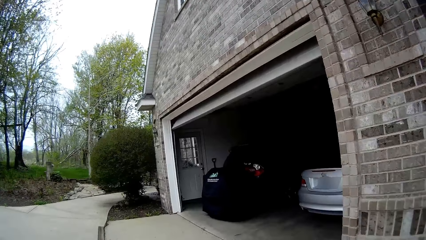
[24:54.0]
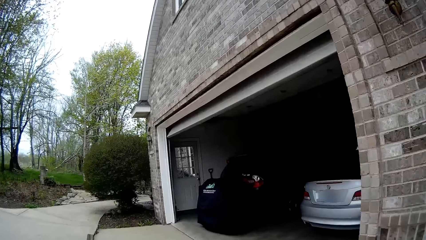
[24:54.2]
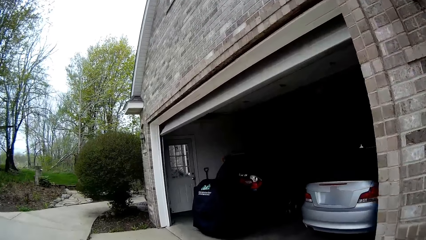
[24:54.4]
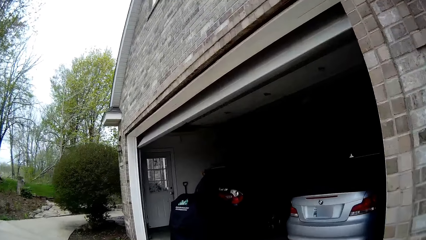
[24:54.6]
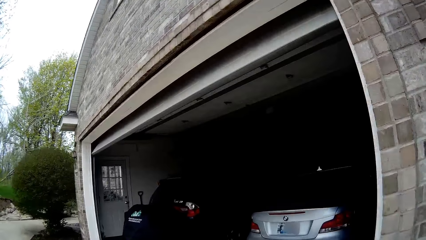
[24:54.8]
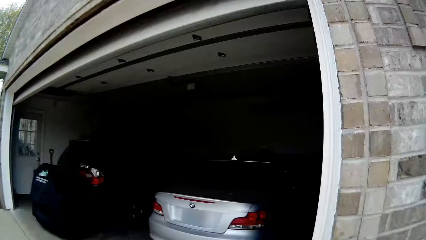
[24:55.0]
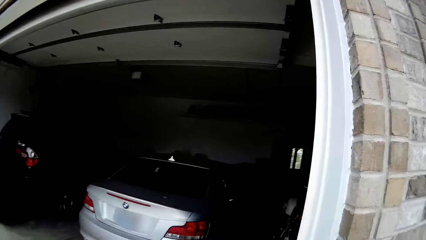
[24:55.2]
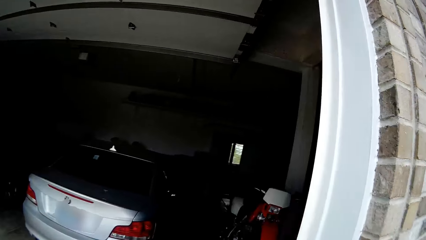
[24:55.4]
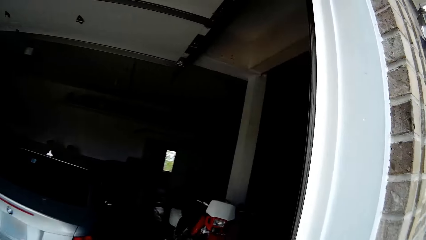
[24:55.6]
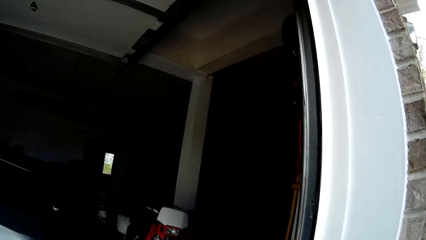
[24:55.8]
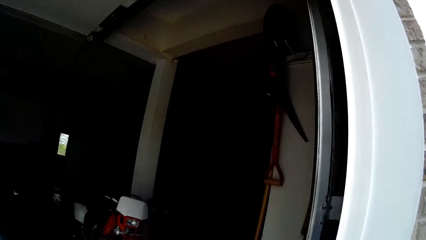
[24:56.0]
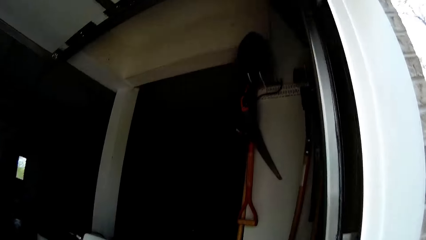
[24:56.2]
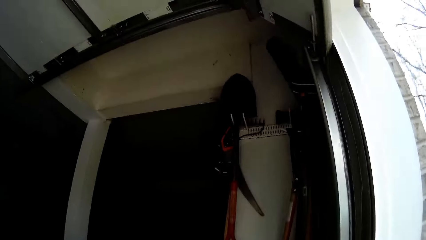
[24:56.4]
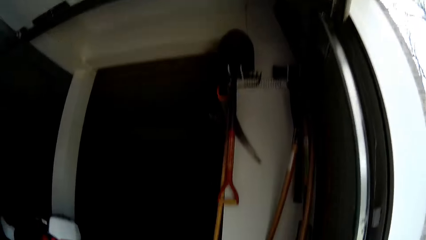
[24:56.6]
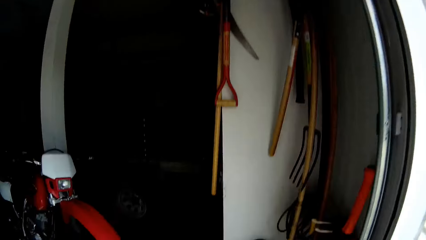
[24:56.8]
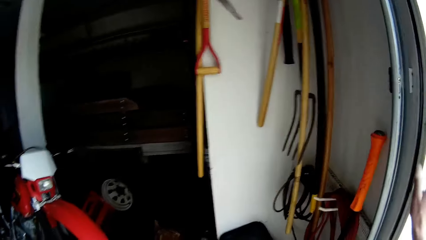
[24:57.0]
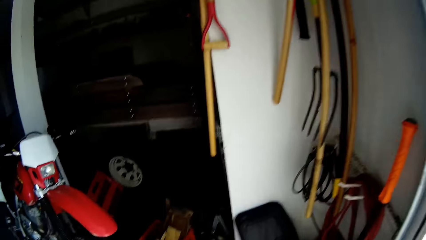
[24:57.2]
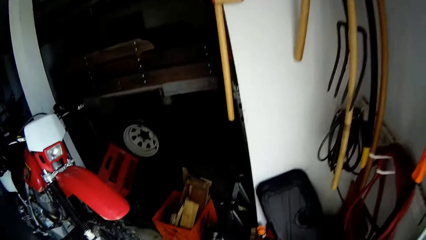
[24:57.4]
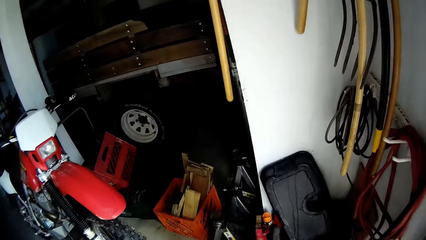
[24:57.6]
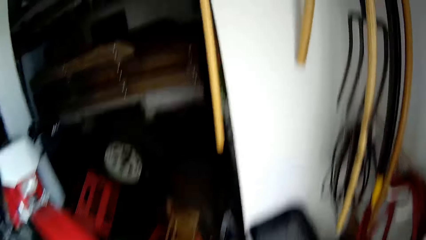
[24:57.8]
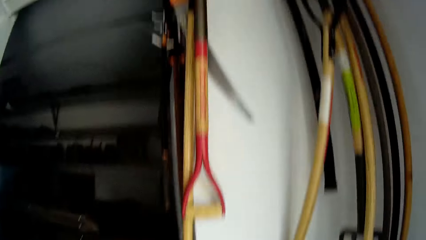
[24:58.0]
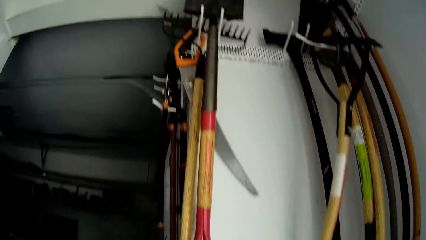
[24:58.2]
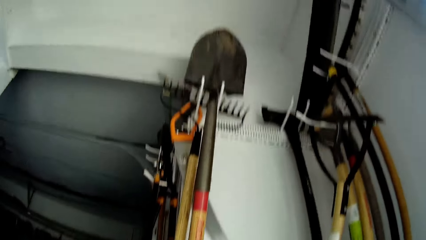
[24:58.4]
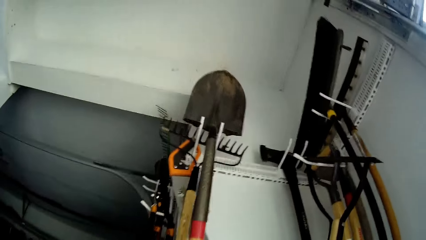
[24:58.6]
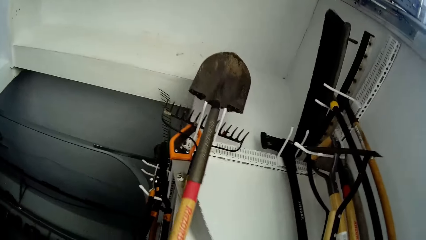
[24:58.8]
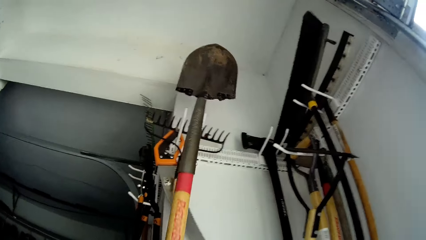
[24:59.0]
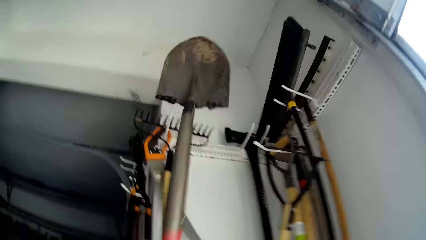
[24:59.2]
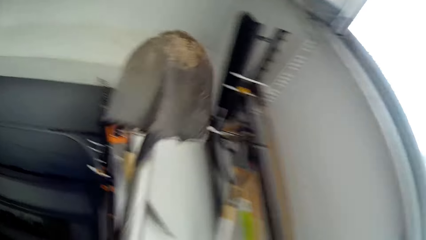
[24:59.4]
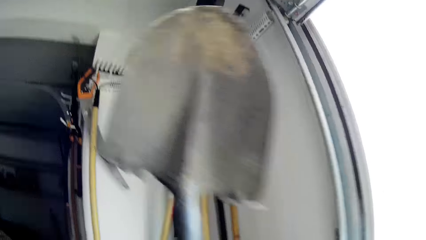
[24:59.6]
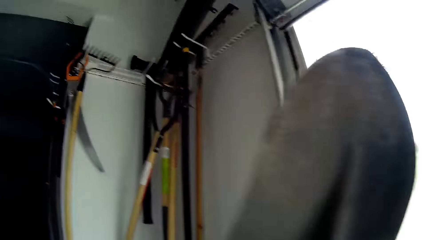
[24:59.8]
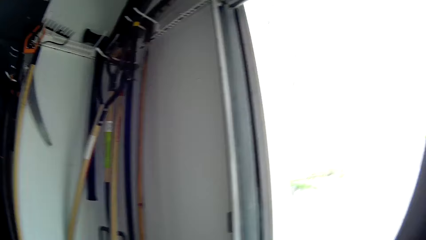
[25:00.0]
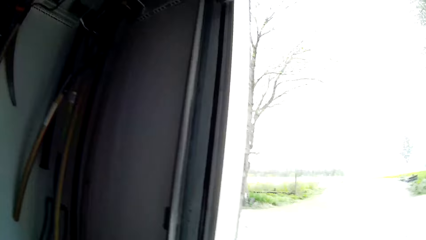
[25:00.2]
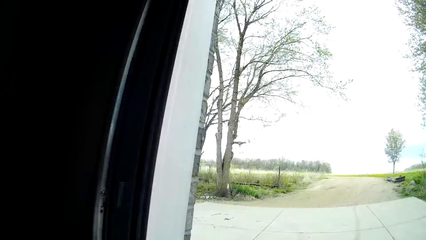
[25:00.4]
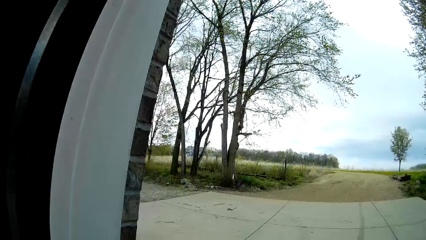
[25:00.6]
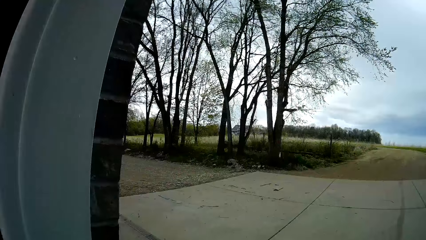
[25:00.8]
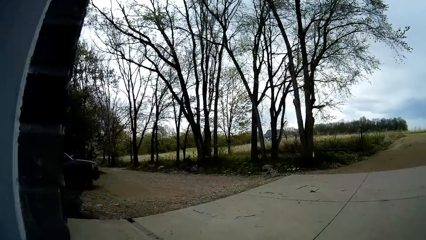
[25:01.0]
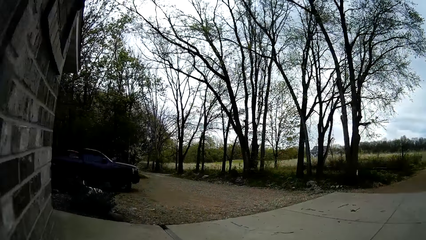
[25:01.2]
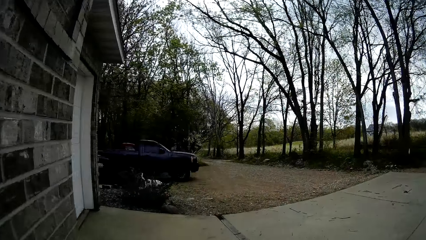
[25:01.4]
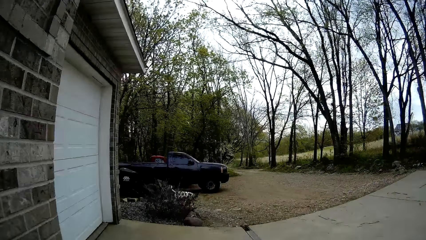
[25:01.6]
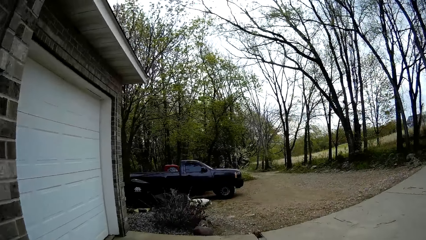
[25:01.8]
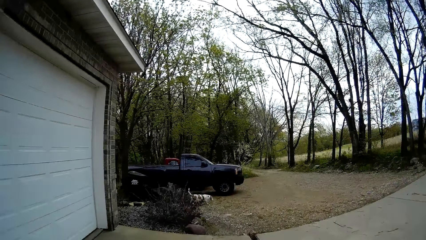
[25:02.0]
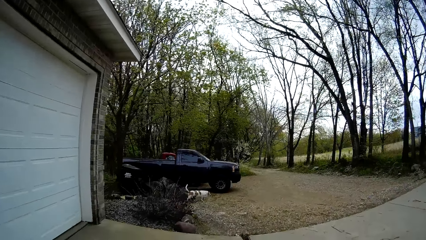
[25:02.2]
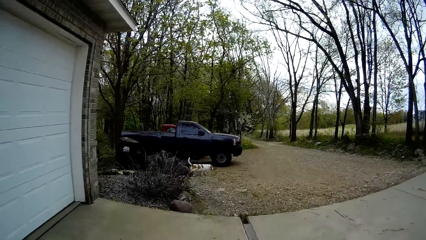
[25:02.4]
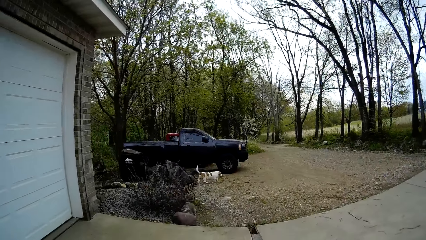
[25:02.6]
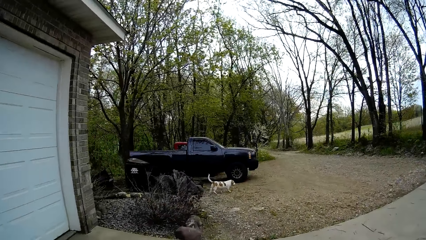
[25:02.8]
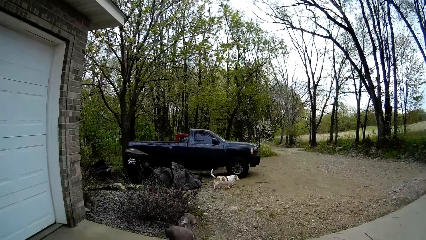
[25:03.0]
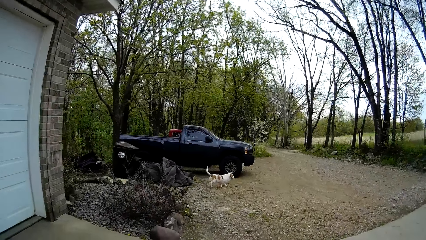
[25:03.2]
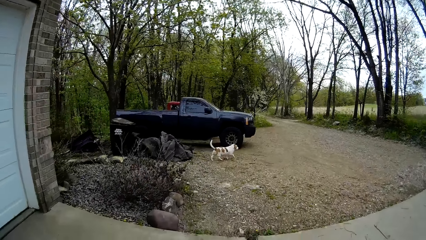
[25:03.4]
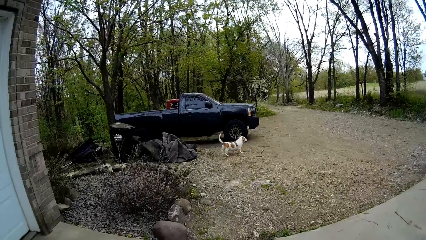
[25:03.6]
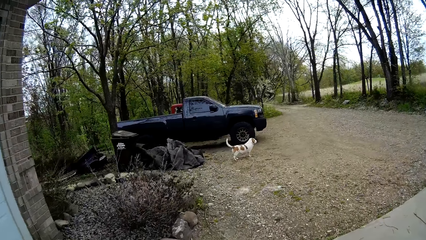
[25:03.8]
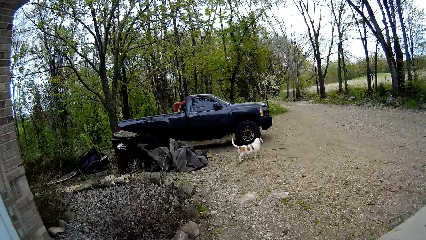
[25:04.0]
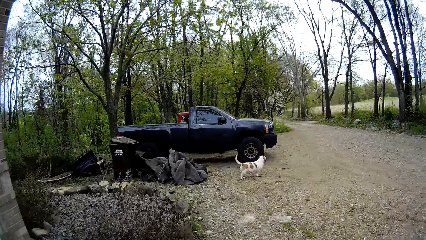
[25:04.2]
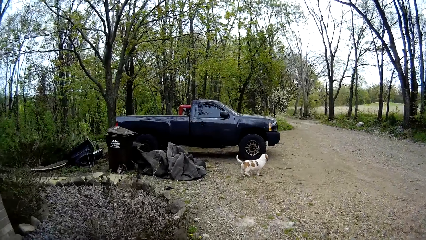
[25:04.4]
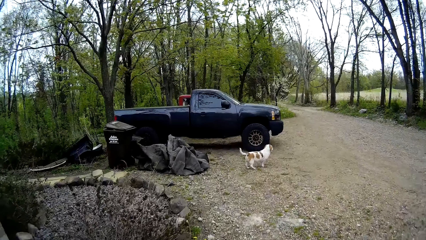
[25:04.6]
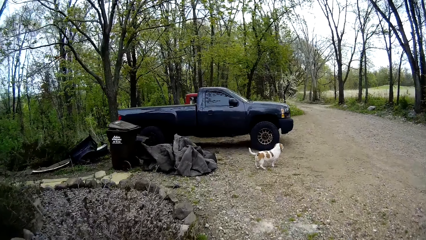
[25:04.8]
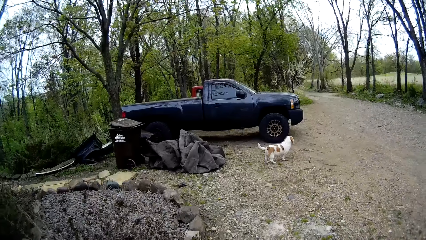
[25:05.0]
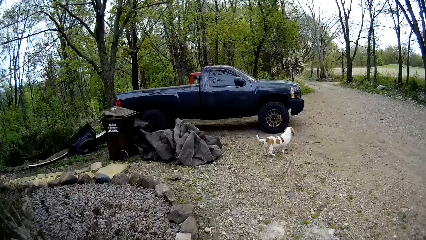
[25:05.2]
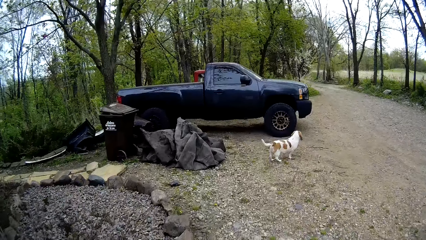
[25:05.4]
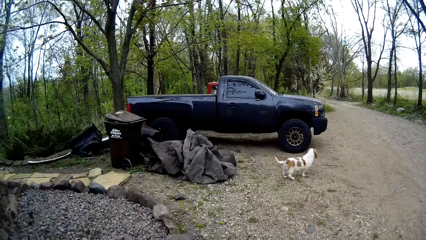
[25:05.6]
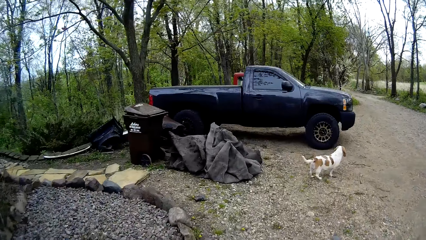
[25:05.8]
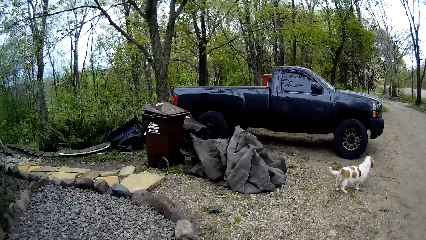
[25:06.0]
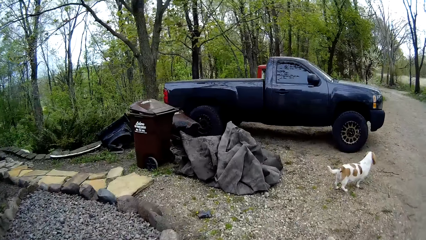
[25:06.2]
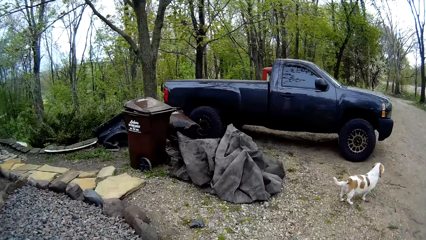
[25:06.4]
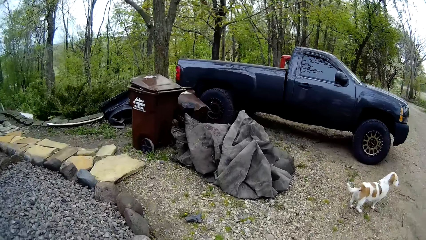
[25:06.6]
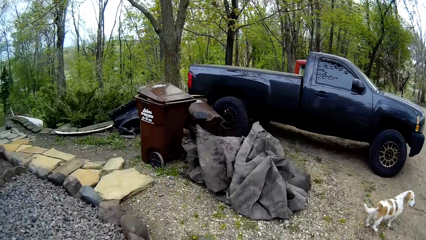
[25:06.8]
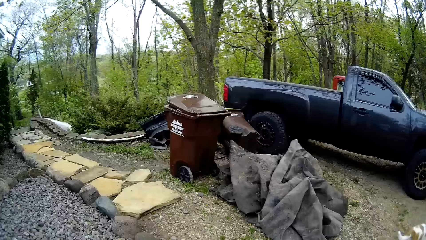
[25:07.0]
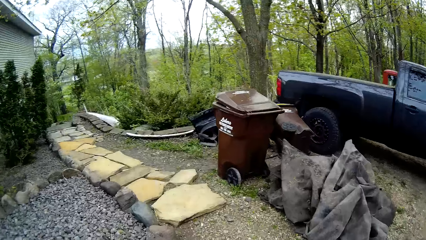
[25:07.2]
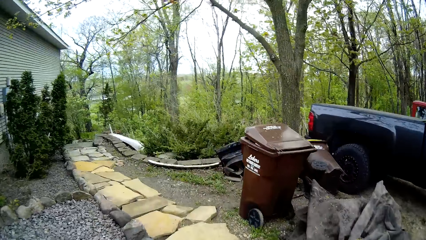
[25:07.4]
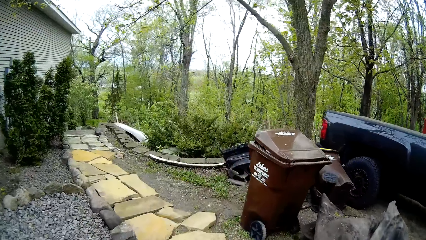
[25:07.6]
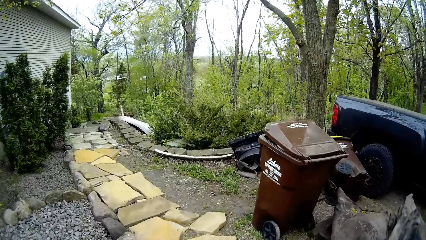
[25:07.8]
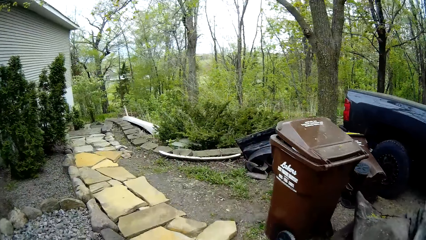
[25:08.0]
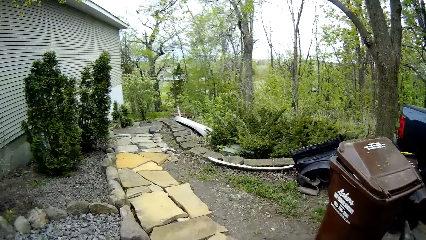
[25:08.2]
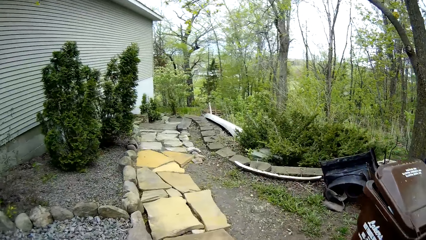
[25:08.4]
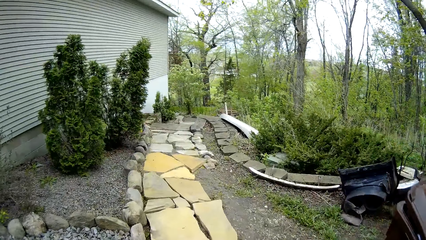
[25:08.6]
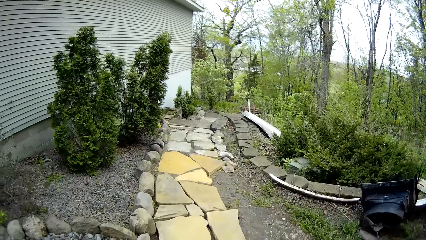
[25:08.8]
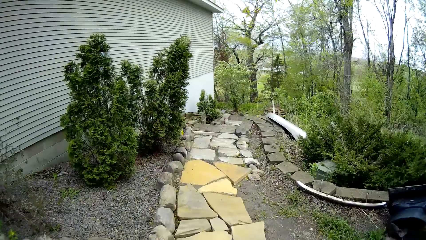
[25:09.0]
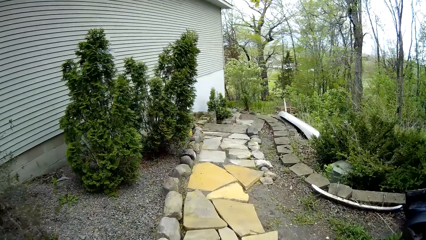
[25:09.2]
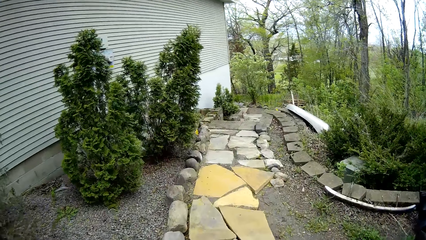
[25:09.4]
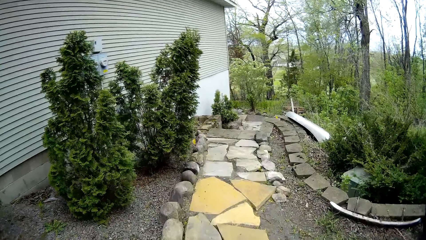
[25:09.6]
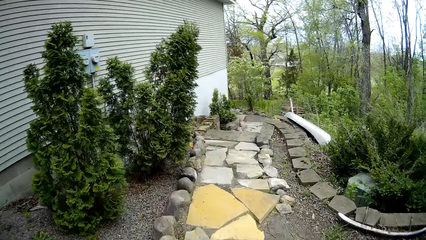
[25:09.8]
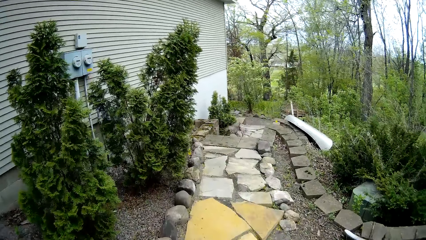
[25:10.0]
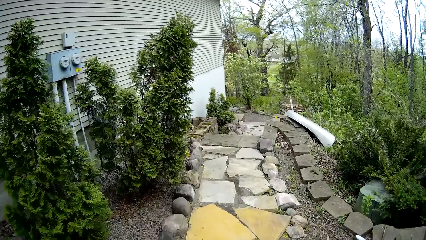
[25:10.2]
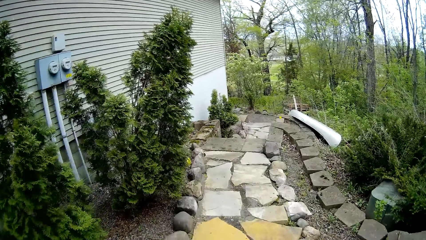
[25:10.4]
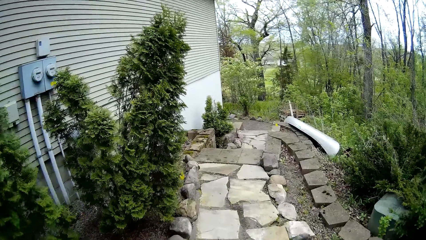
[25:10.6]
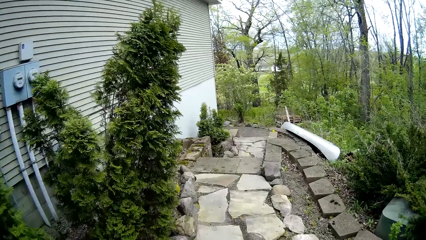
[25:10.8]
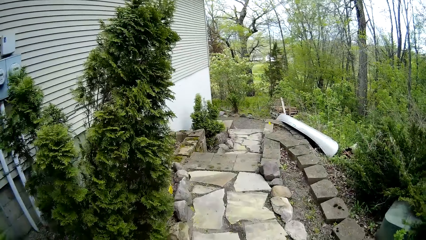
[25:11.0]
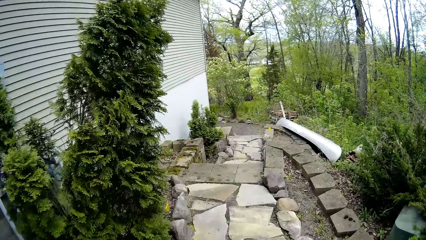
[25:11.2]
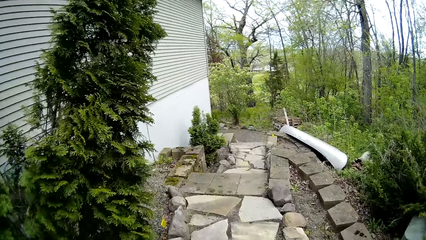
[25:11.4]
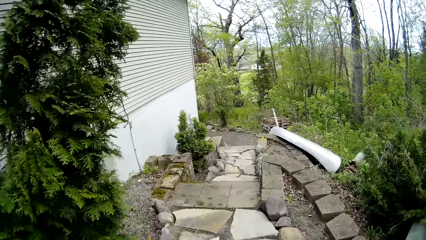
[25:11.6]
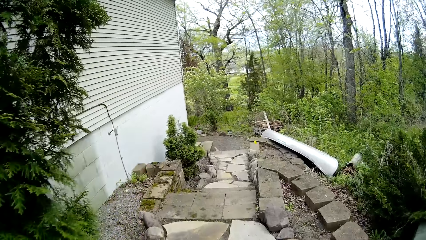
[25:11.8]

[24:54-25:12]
The camera wearer walks into a garage. He picks up a spade from the garage with his right hand. He walks out of the garage. He walks towards a dog. He walks.
